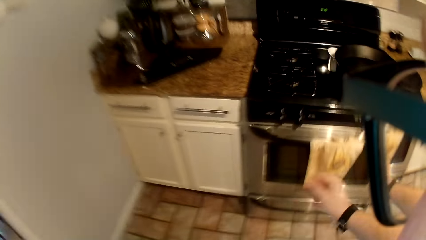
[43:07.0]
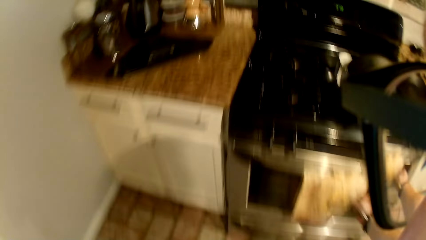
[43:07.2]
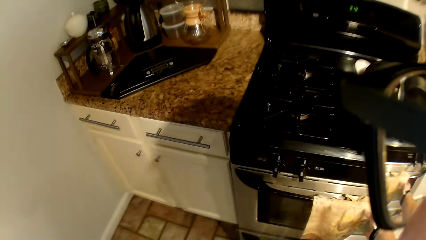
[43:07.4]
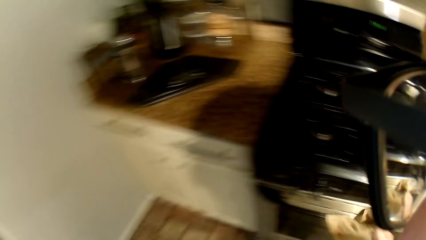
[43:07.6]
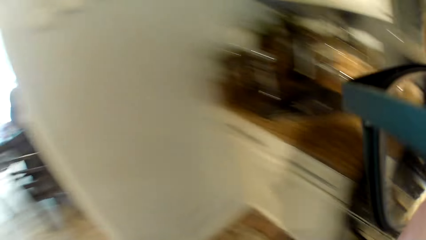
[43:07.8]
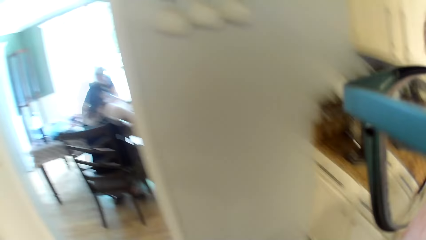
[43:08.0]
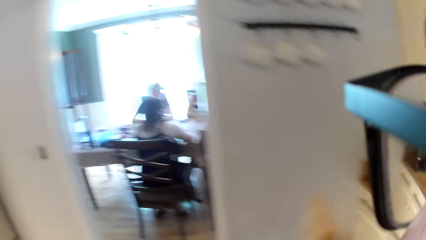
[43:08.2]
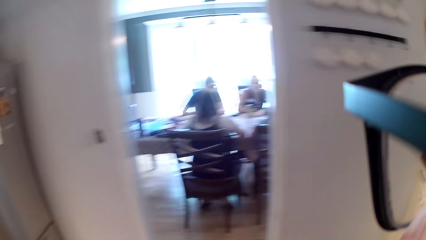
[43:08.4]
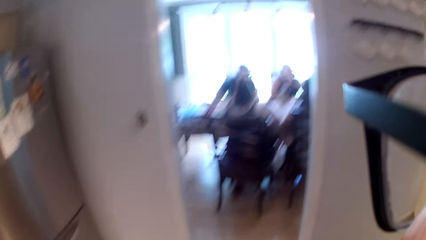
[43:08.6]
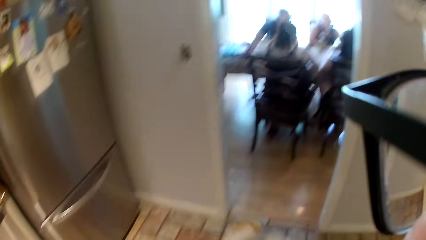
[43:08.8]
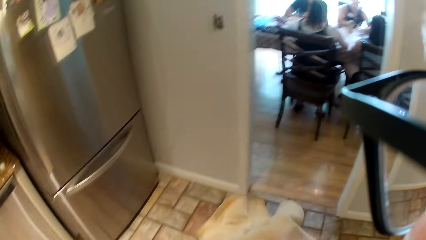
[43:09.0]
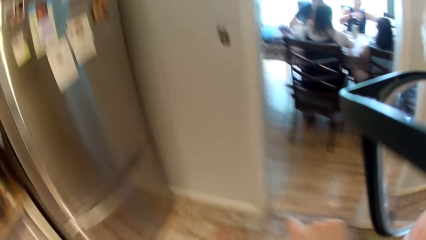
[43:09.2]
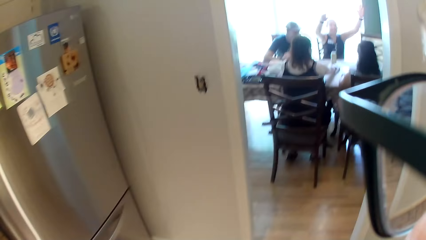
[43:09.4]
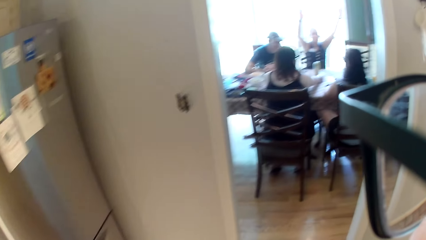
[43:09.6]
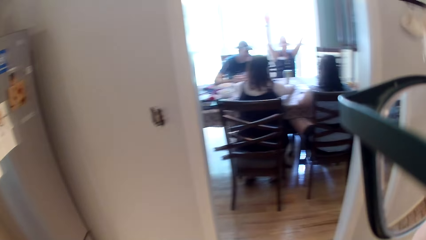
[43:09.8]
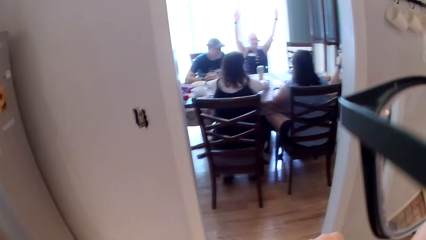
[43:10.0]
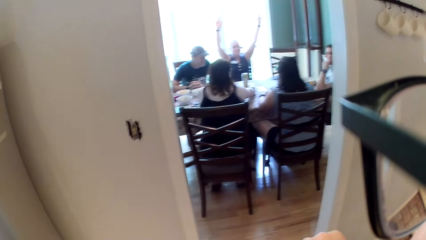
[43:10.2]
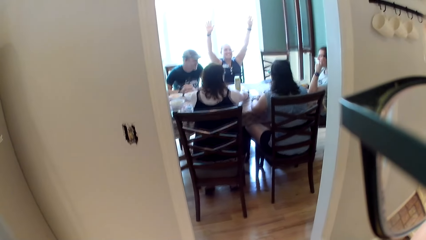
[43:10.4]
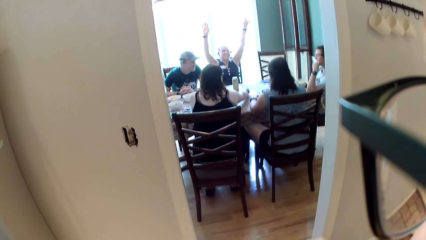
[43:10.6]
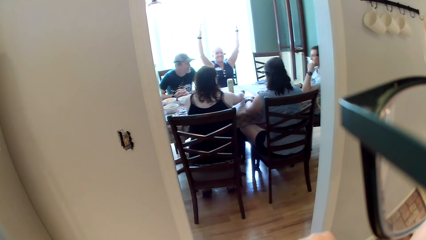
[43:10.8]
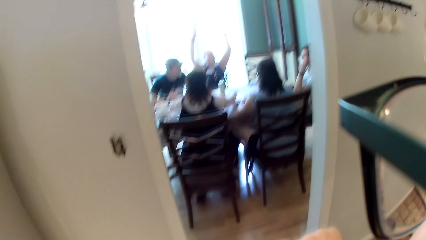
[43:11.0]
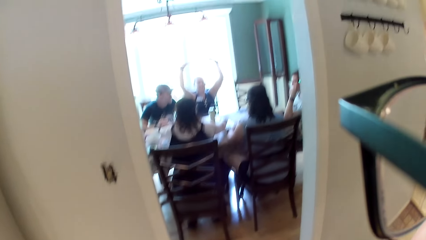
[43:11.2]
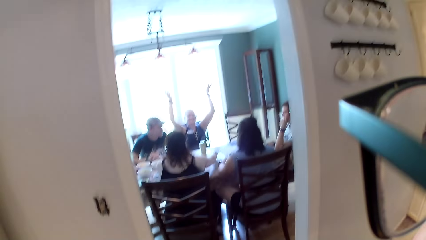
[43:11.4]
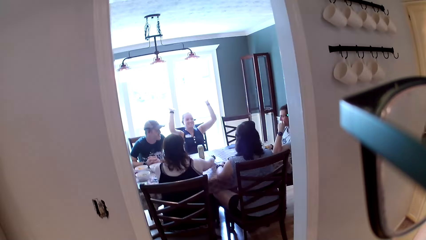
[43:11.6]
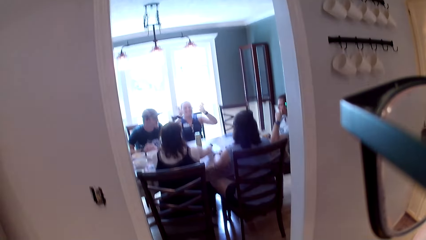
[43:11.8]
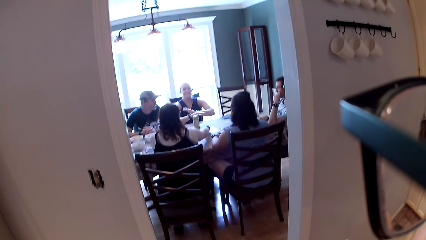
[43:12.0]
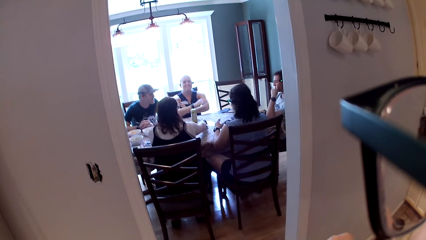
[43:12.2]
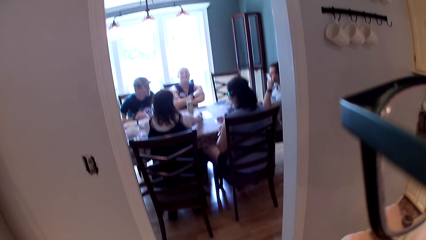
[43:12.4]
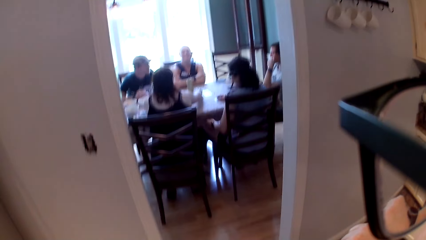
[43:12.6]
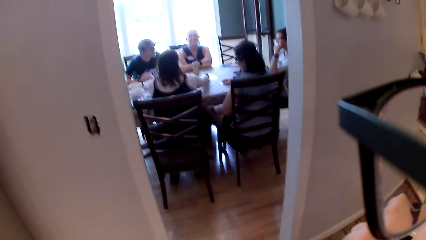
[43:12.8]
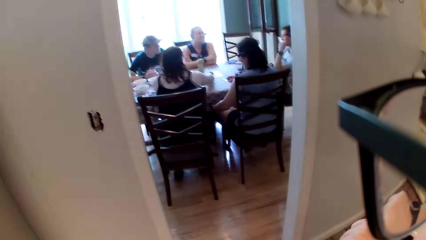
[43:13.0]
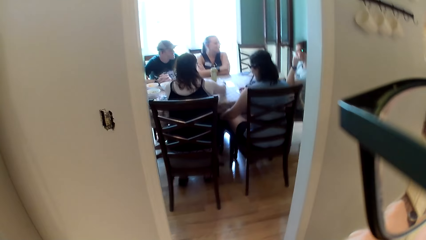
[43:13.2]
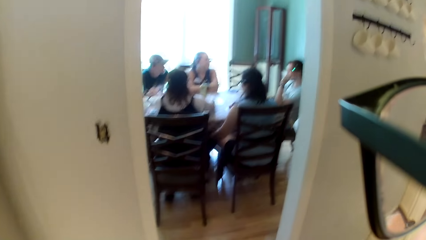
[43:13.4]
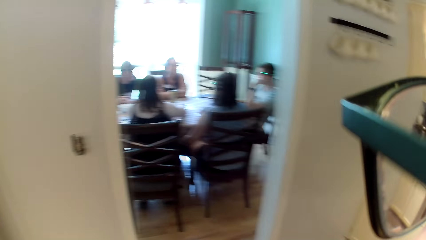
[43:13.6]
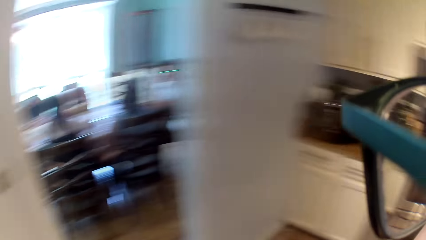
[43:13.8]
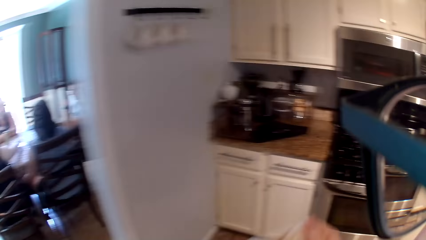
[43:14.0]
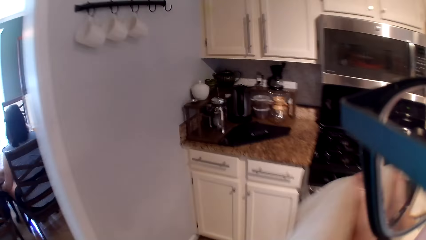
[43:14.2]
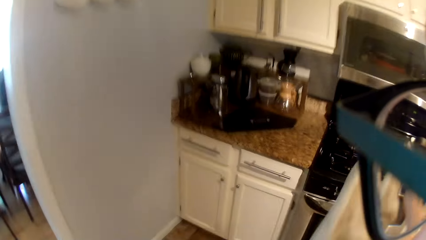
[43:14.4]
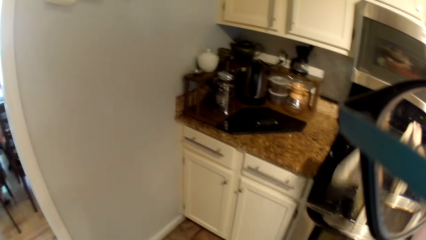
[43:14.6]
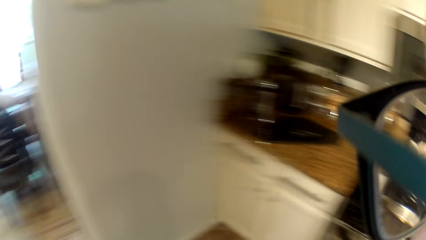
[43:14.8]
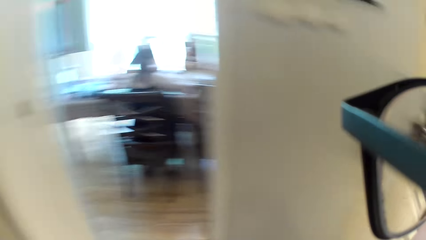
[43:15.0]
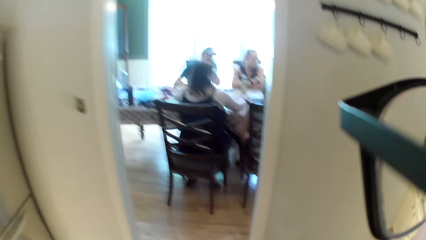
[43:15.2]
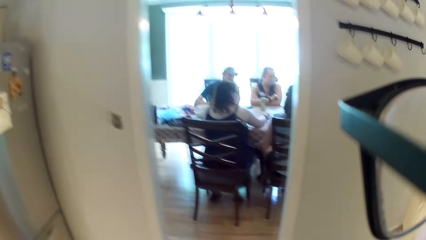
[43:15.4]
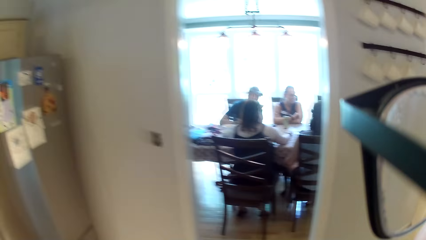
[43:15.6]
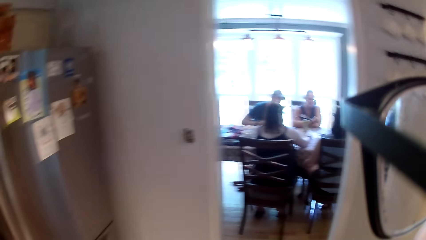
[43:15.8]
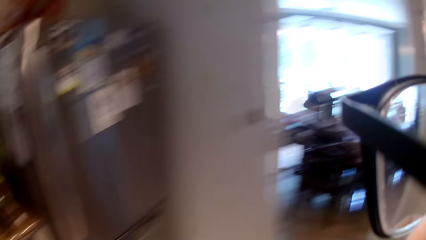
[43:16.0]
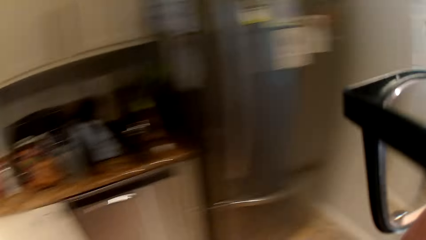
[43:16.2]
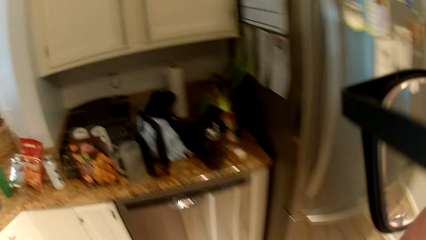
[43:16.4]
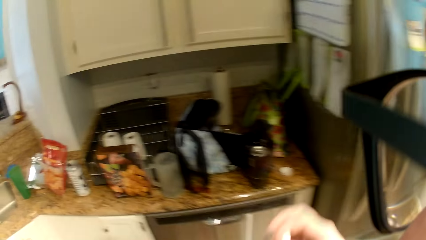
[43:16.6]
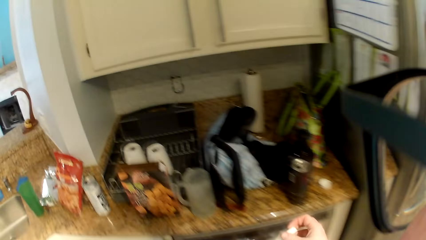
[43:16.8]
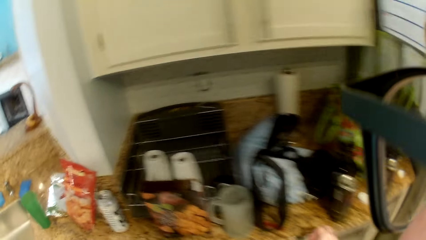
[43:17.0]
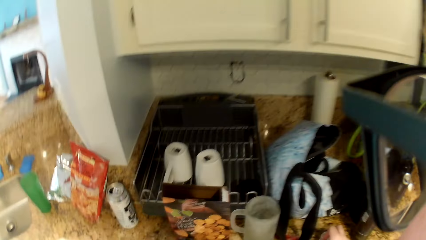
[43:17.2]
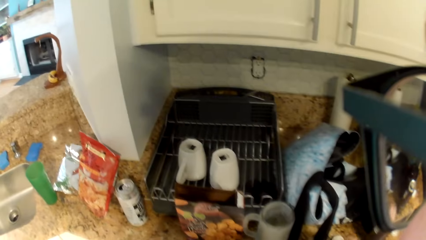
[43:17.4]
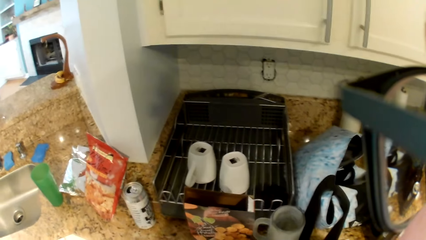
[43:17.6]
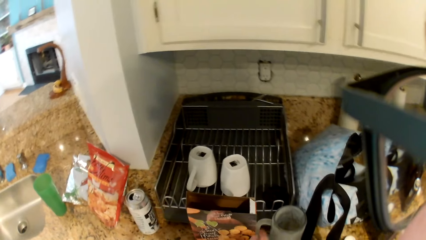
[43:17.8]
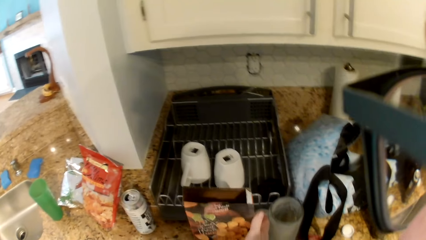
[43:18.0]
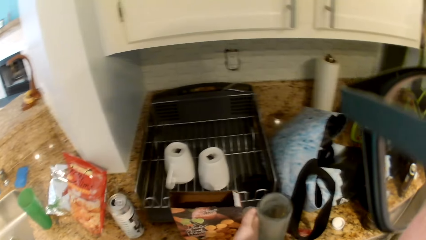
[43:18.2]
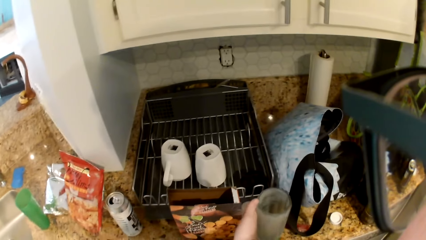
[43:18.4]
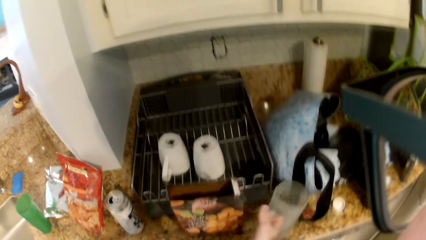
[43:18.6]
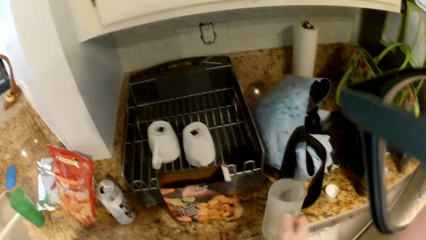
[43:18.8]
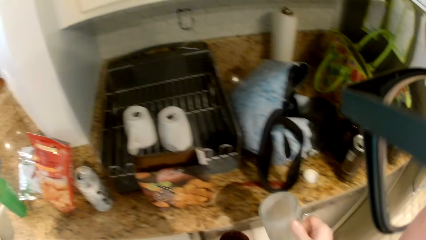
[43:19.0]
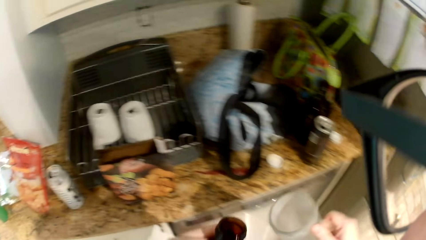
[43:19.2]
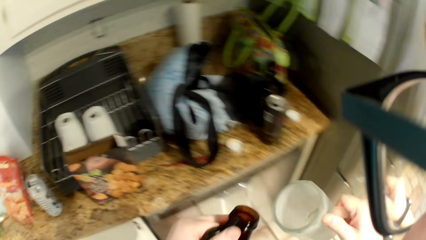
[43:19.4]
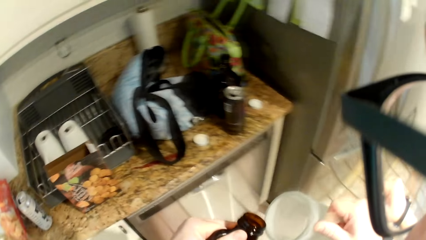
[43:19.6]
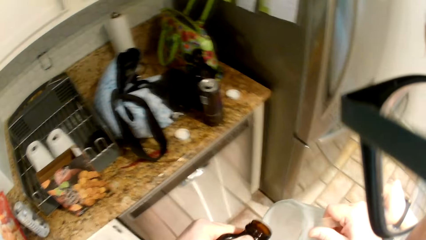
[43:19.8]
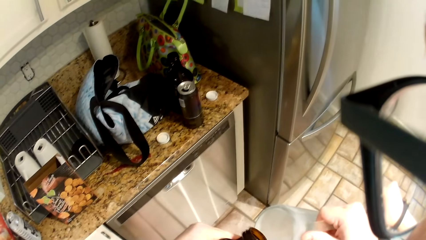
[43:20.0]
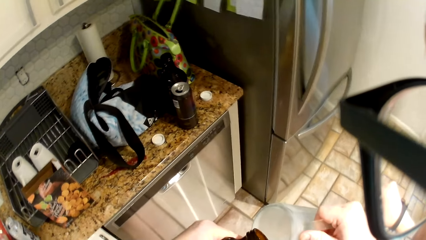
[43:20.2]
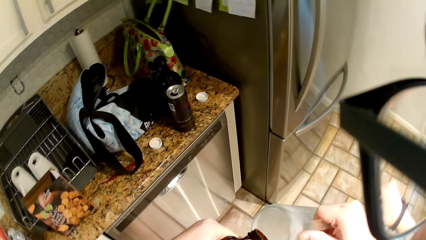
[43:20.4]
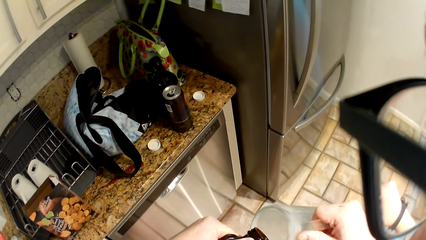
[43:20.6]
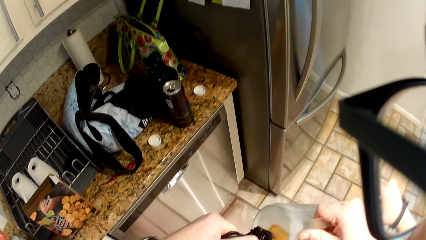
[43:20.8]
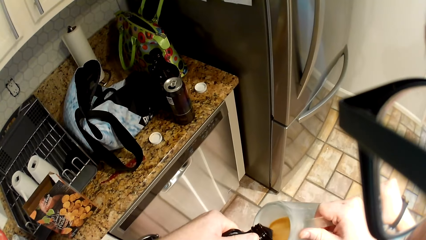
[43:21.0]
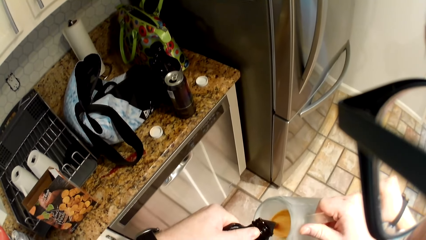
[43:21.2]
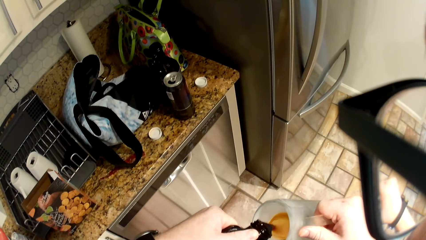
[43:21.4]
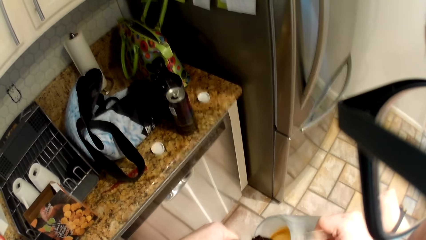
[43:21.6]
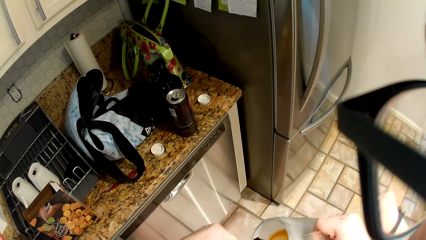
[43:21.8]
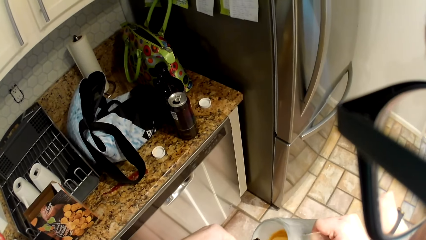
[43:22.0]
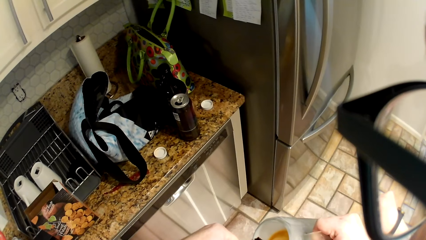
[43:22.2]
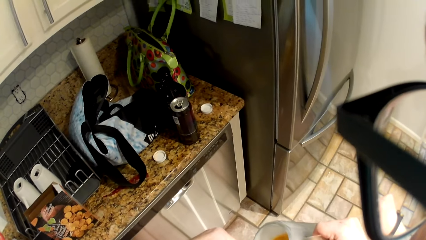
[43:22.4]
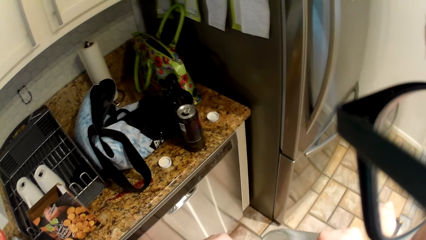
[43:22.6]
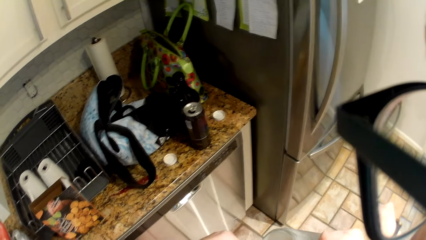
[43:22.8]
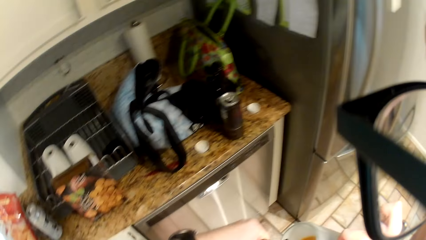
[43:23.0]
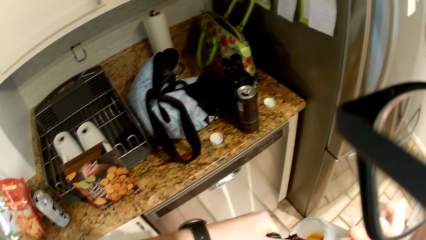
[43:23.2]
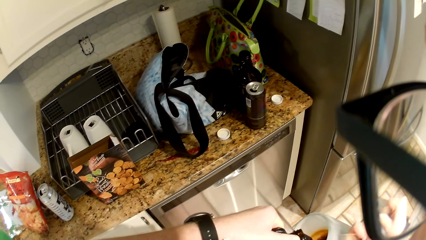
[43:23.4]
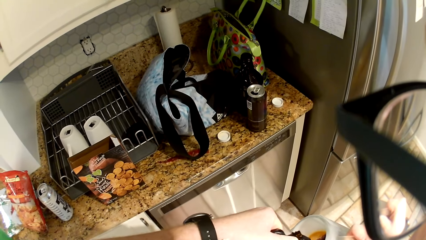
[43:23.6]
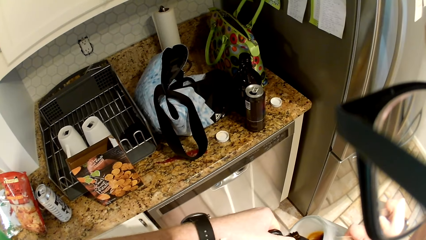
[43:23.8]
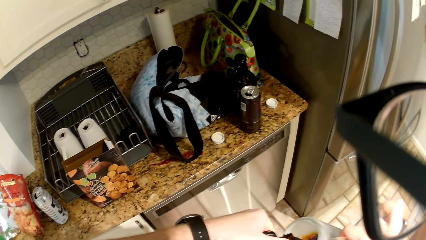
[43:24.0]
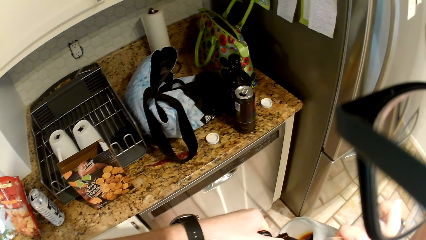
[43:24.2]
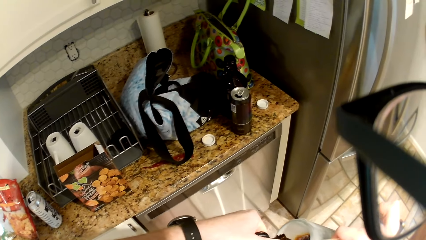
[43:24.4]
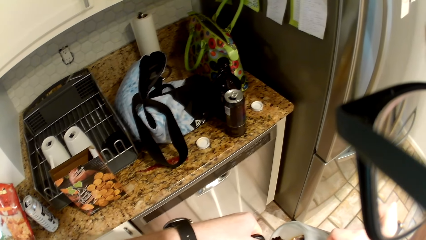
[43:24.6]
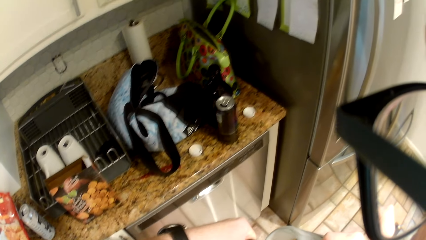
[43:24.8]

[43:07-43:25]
The camera wearer picks up a napkin or kitchen towel with his right hand. He turns the cover of the plastic bottle of drink with the napkin in his right hand. The woman raises both of her hands. The camera wearer wipes the bottle. The woman puts both of her hands on the table. The camera wearer flings the napkin with his right hand. He places the kitchen towel on the counter top and walks. He picks up the glass cup or jug from the kitchen table with his left hand. He pours drink from the plastic bottle of drink into the glass cup with his right hand.
